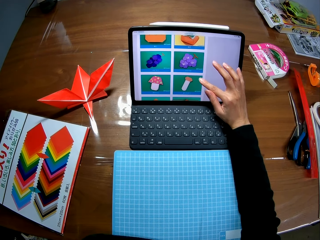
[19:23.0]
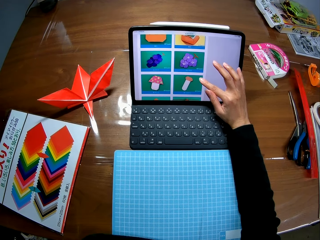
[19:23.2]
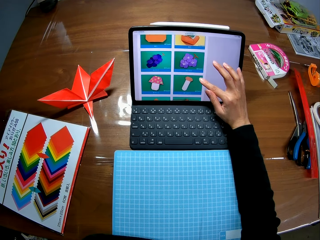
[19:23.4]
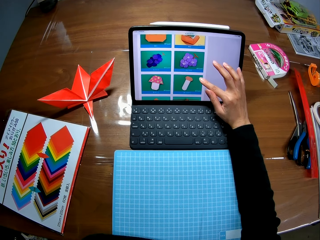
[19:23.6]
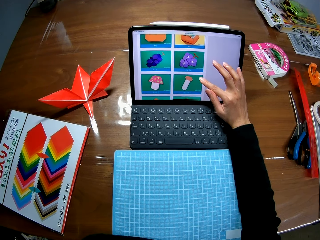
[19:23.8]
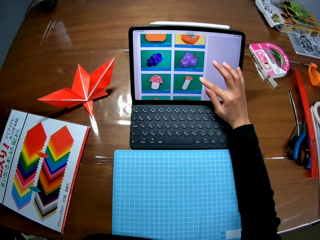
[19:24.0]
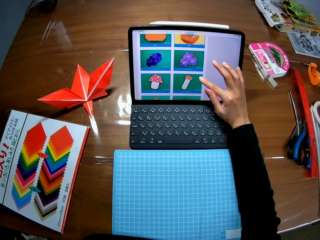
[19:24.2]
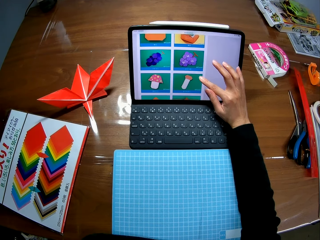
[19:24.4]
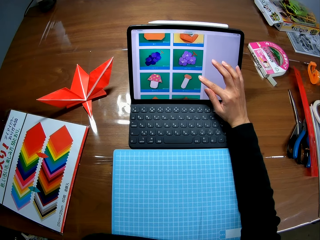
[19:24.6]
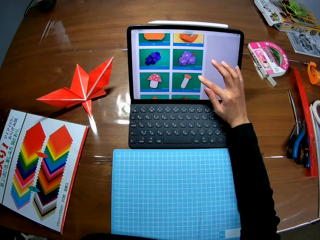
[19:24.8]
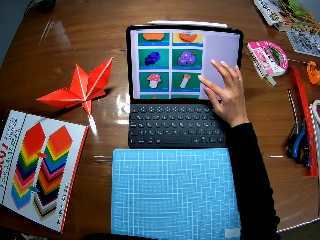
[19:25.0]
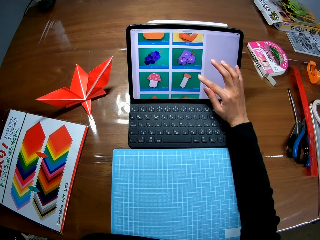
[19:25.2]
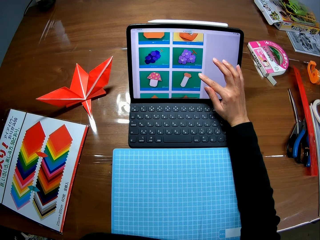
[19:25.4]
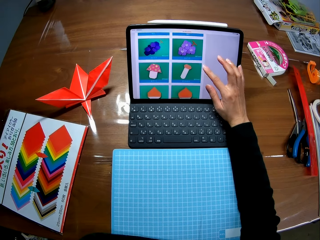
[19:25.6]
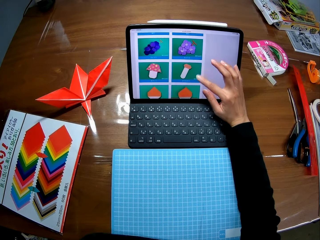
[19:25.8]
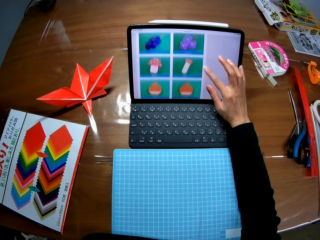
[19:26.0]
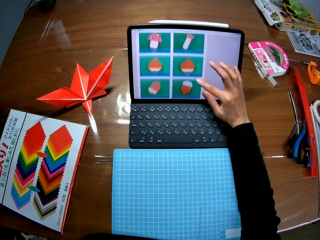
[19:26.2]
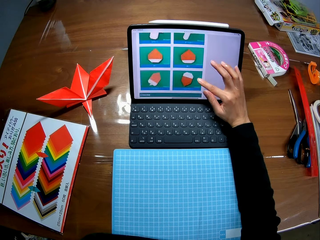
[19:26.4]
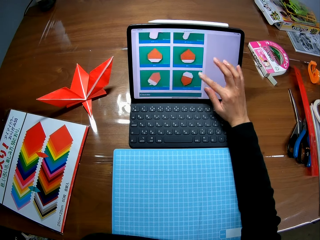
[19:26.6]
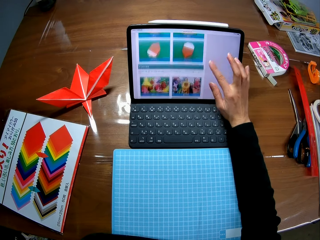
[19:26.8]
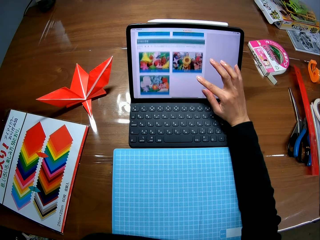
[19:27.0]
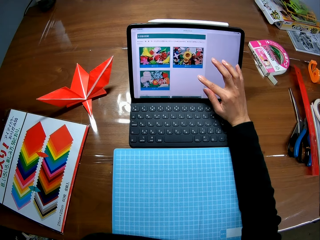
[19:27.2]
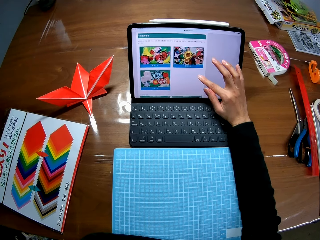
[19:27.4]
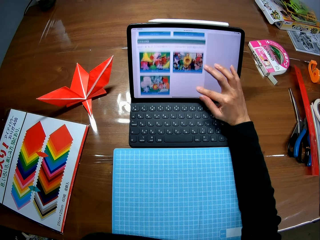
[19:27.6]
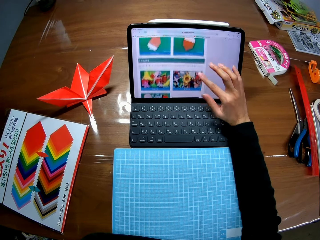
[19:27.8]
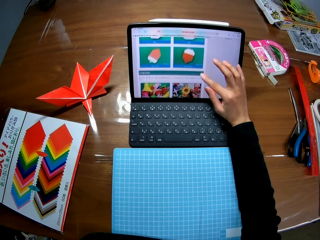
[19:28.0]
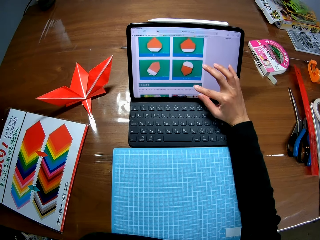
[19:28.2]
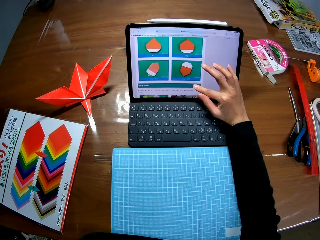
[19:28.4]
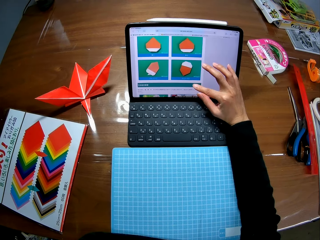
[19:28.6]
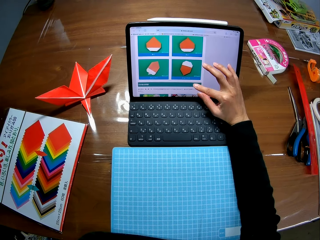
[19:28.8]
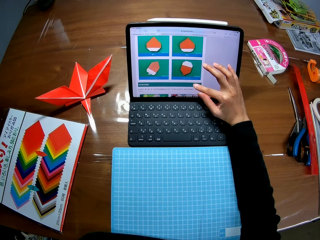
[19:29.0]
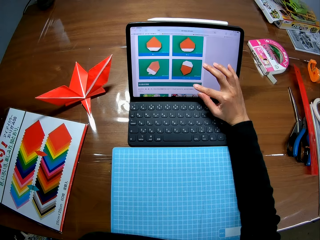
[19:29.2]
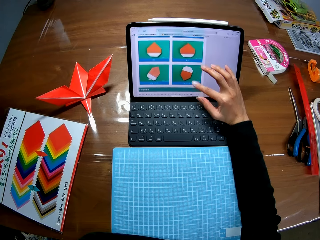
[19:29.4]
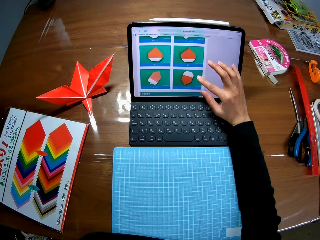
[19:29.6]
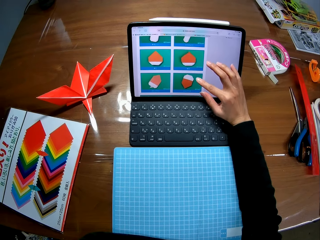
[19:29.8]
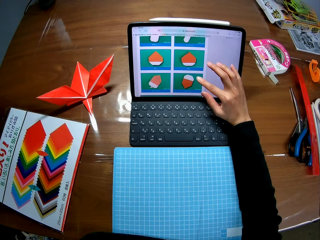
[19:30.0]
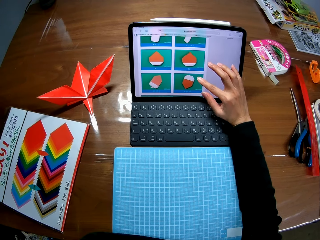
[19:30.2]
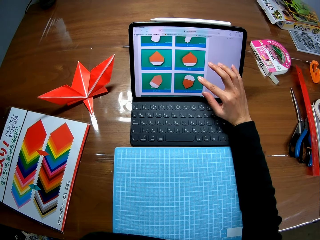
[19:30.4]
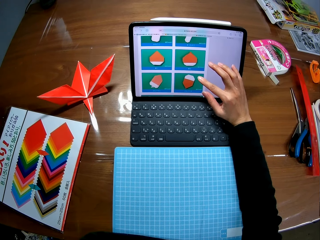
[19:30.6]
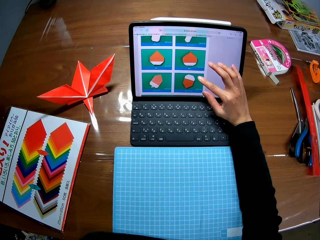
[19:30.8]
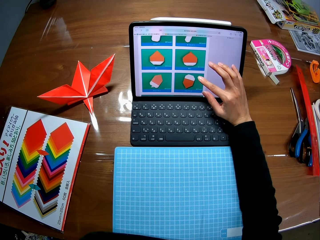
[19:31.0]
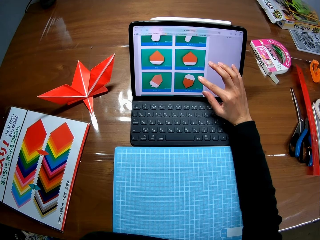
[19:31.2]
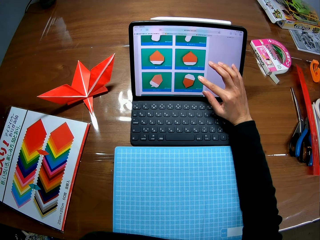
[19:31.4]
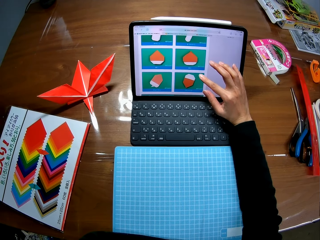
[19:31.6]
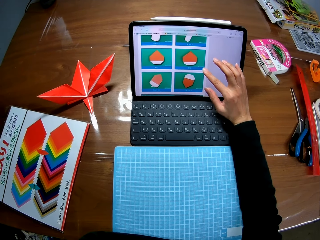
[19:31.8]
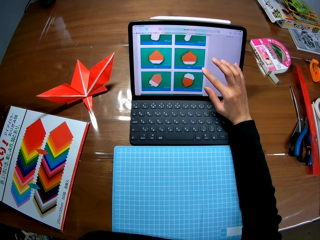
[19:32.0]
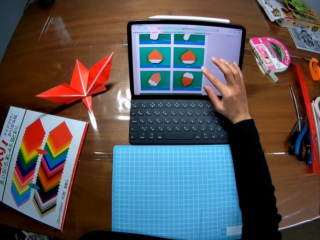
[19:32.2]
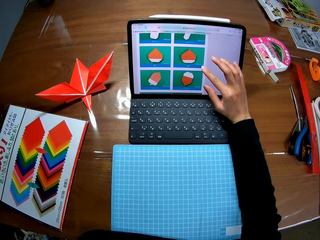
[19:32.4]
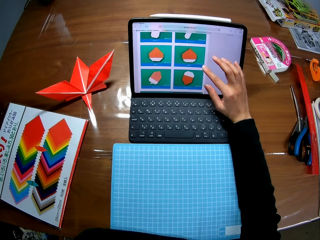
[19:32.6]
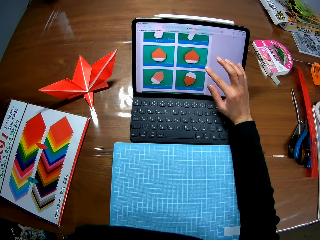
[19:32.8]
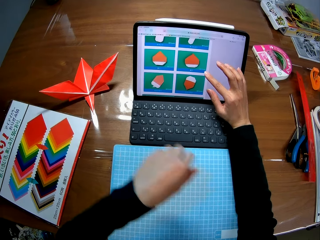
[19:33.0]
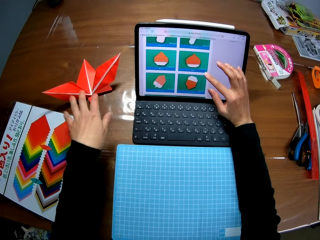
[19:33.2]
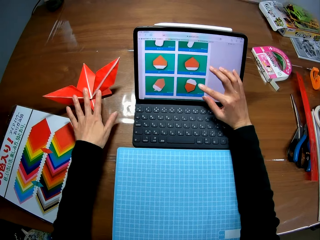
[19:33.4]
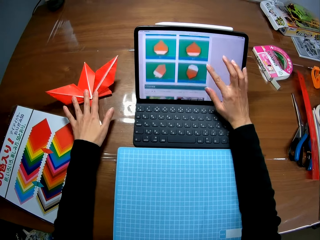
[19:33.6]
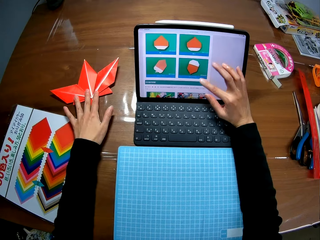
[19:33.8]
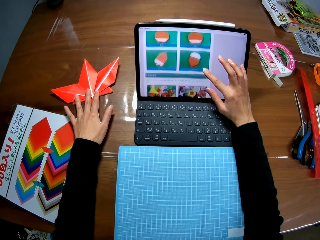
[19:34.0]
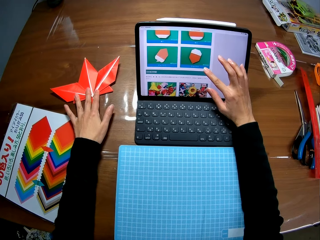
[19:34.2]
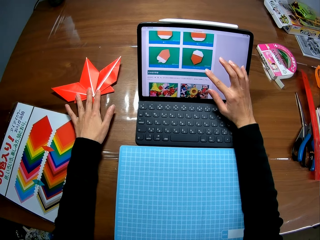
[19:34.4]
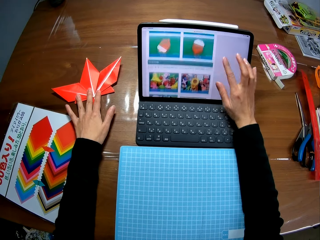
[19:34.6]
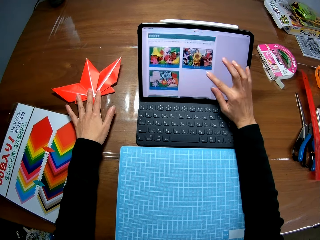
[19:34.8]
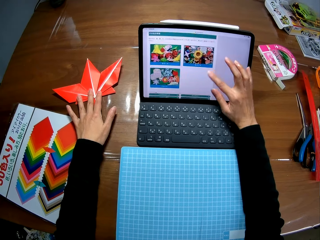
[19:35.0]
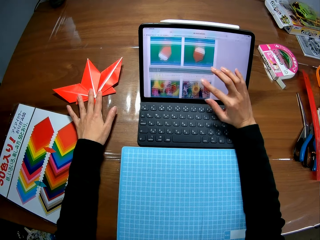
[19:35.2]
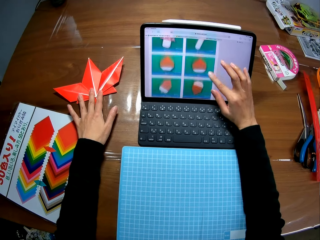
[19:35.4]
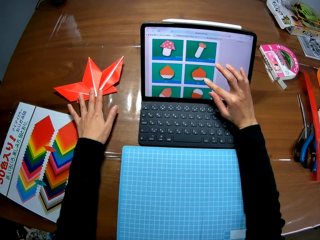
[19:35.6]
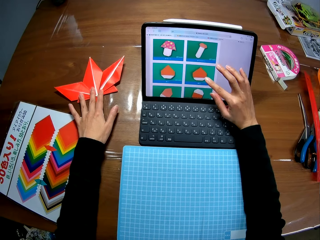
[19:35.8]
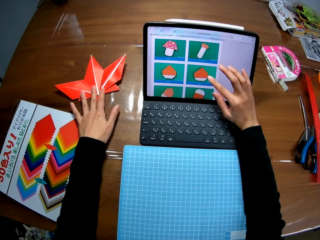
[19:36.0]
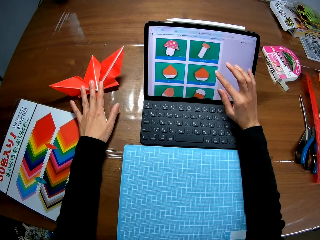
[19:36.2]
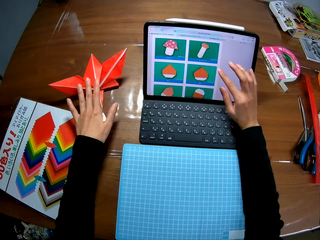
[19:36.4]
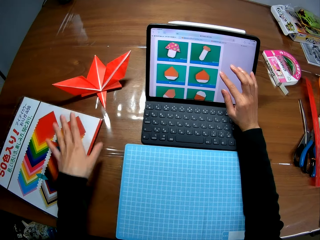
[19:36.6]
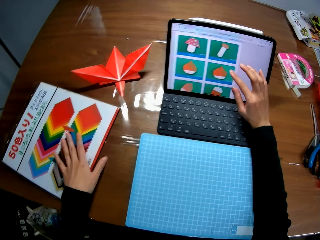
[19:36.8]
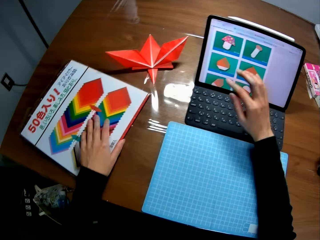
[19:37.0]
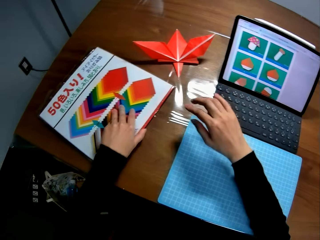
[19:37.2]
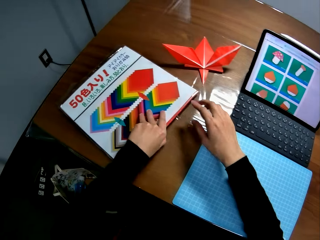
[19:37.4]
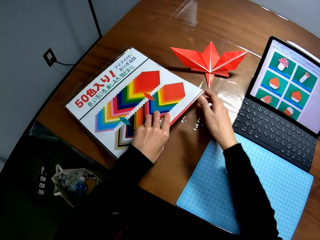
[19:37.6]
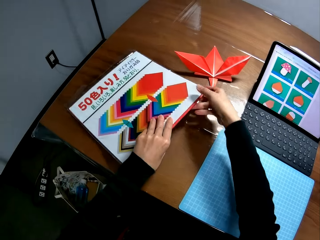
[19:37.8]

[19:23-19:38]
The camera wearer swipes on the laptop screen. She holds the paper maple leaf, swipes on the laptop screen, and places her left hand on the paper craft. She carries an envelope.

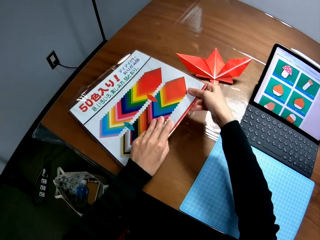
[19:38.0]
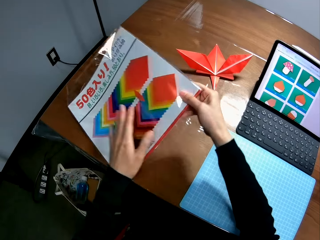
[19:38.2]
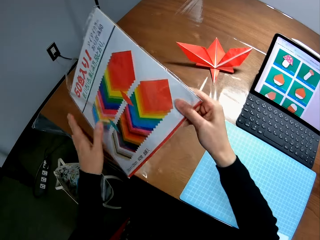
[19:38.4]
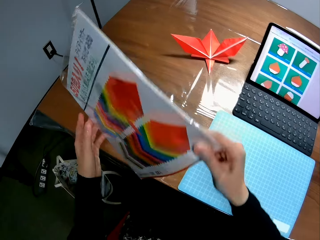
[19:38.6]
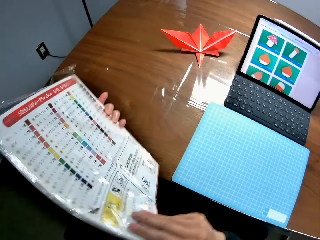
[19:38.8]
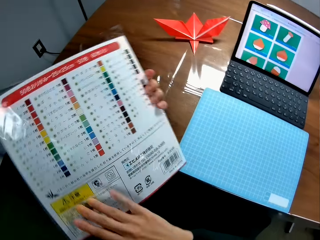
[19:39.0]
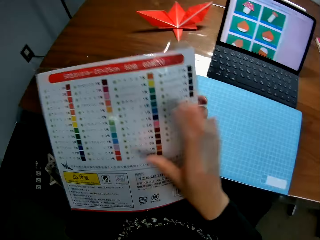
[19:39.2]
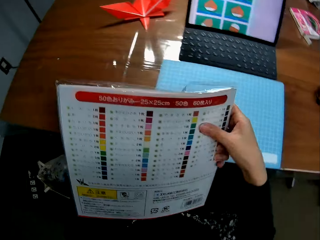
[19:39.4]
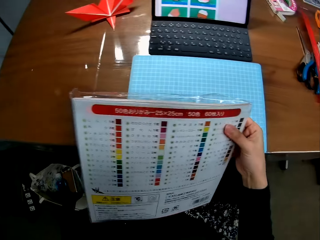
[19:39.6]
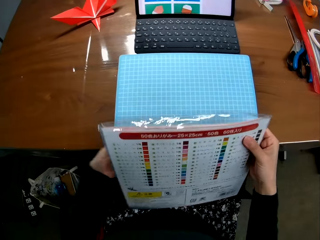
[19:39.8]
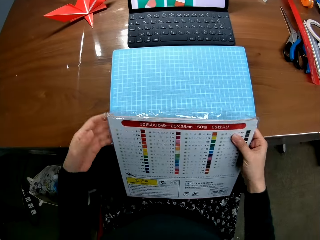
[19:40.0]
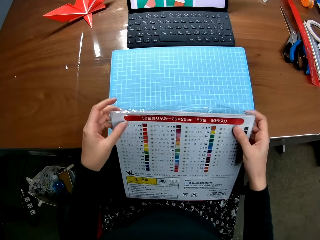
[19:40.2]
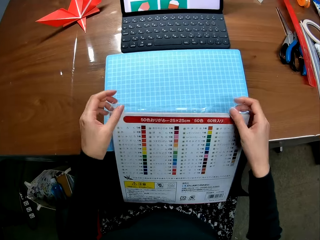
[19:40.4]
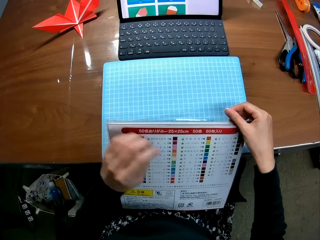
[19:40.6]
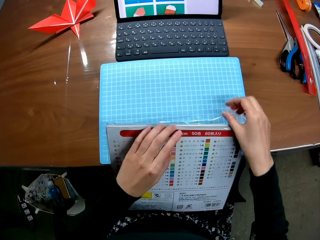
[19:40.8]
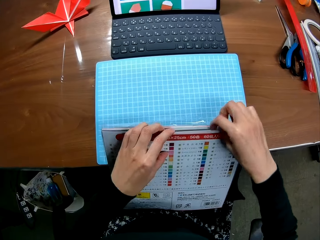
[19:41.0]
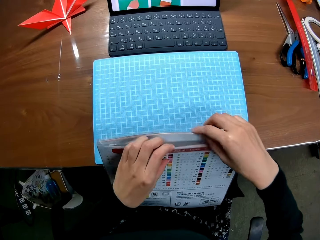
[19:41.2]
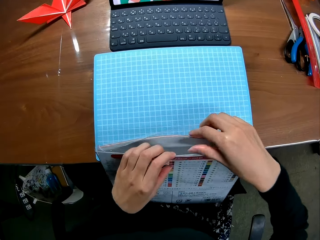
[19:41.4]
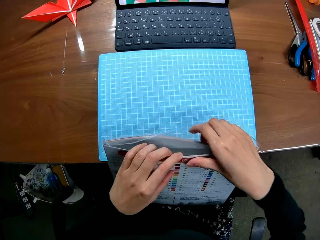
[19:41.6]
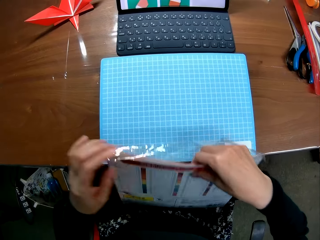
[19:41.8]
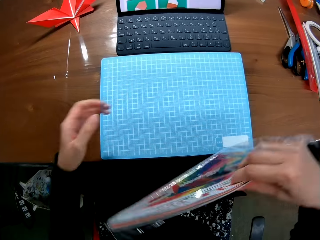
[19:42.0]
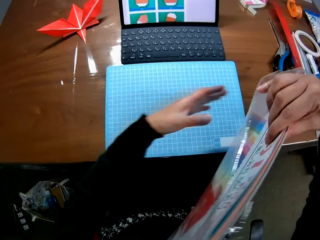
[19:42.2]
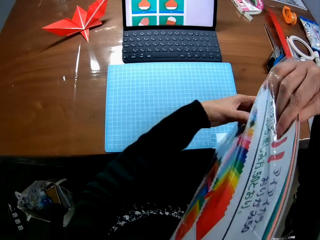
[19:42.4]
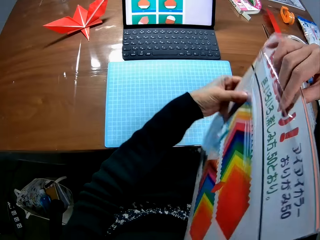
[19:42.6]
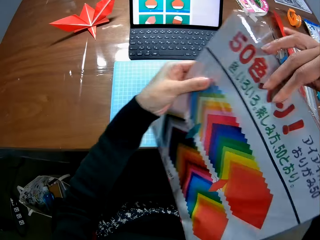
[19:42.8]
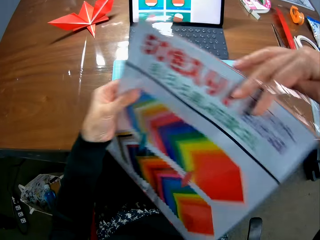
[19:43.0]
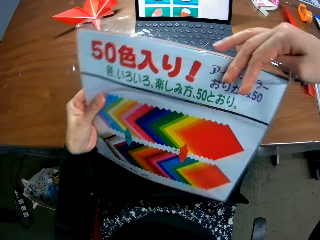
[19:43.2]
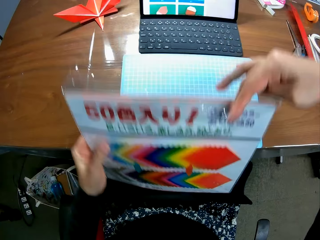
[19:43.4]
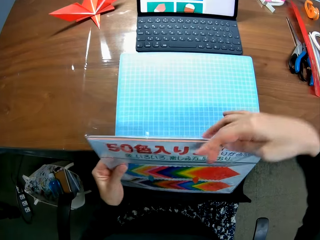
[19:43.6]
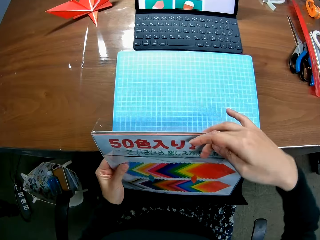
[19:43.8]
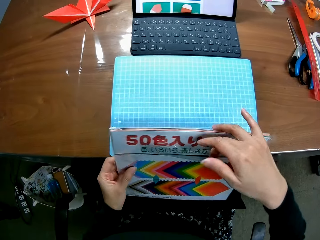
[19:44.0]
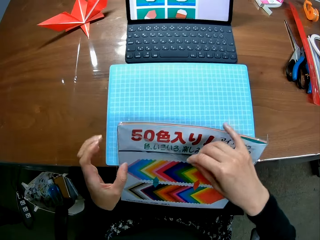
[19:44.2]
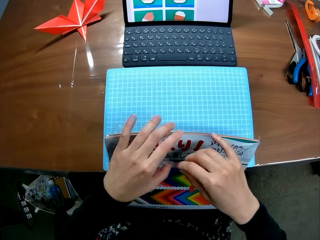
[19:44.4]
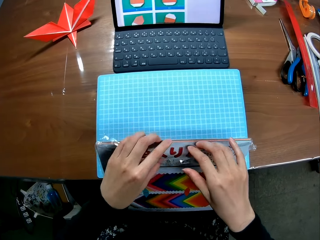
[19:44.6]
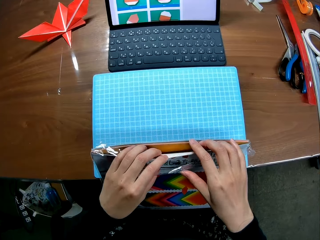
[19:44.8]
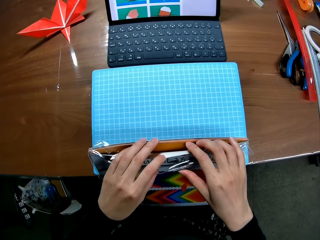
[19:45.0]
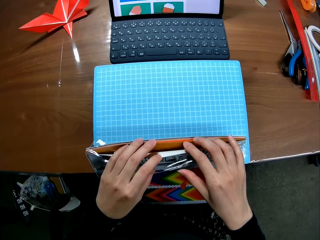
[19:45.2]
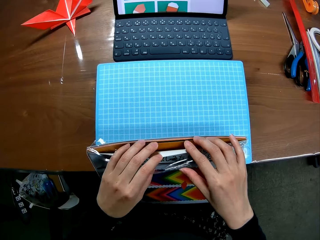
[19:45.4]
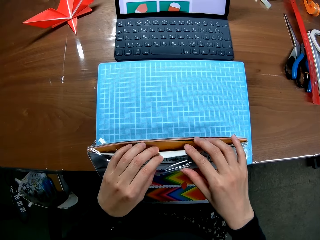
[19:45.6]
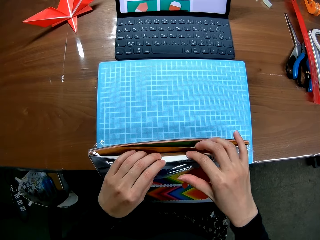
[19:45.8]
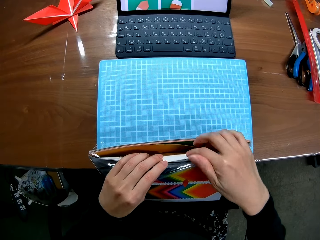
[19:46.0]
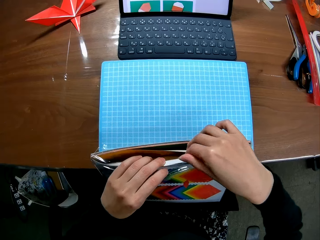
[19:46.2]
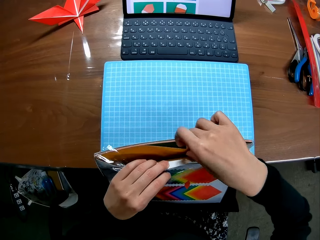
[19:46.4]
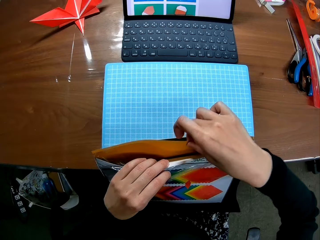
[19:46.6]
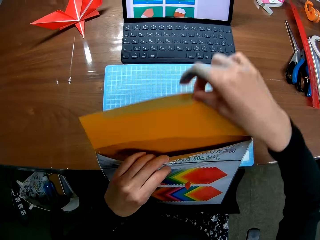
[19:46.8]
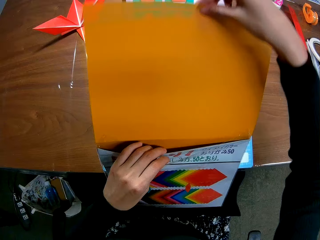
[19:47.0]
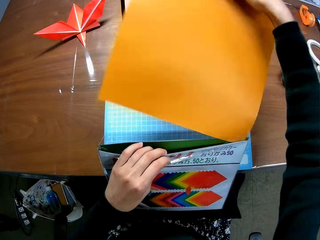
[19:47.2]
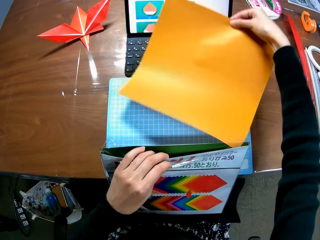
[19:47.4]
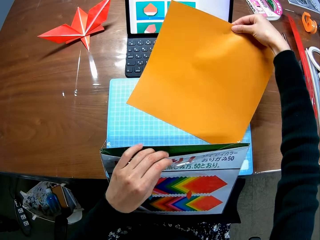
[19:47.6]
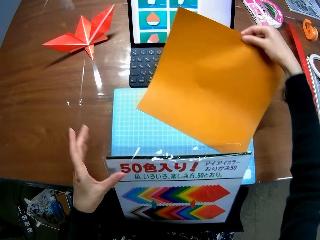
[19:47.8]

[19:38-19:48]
The camera wearer opens the envelope, turns the envelope, and opens the envelope. They bring out another colored paper piece from the pack. They put the paper on the desk.
